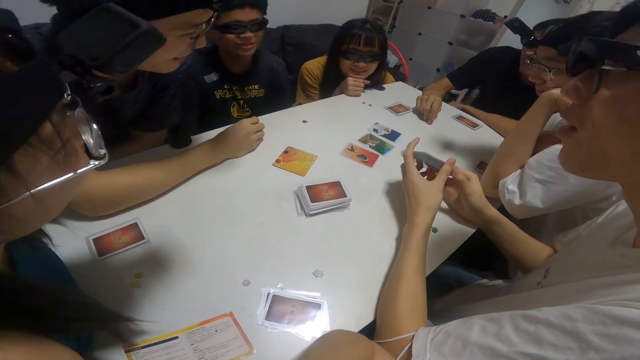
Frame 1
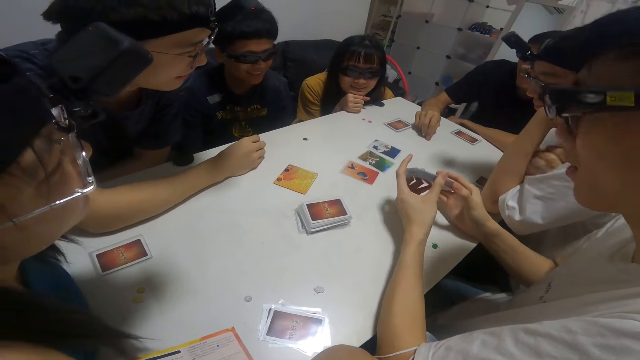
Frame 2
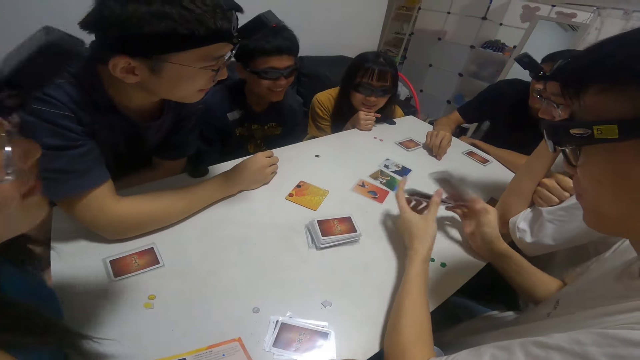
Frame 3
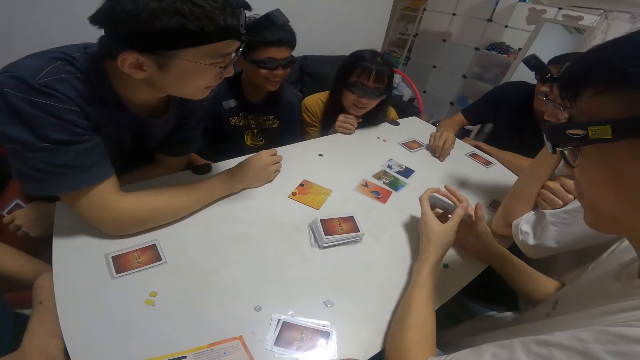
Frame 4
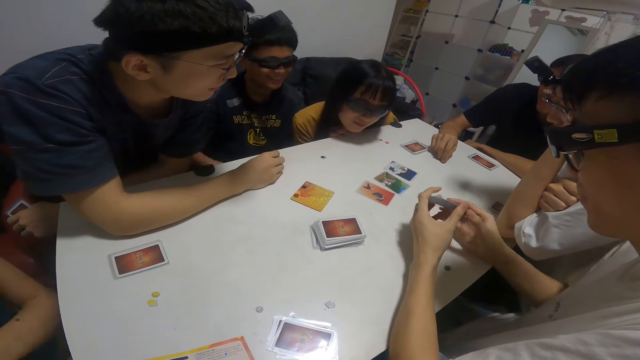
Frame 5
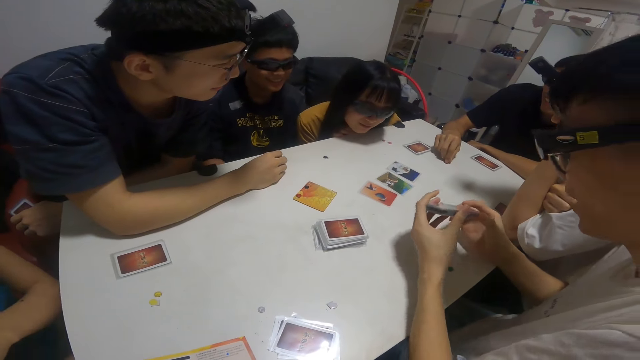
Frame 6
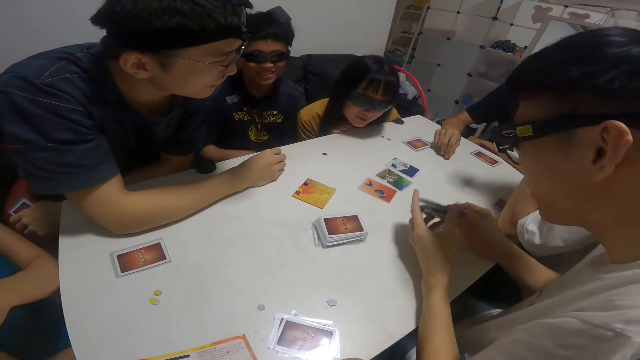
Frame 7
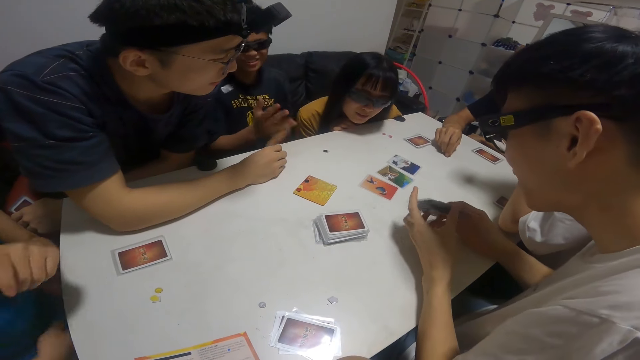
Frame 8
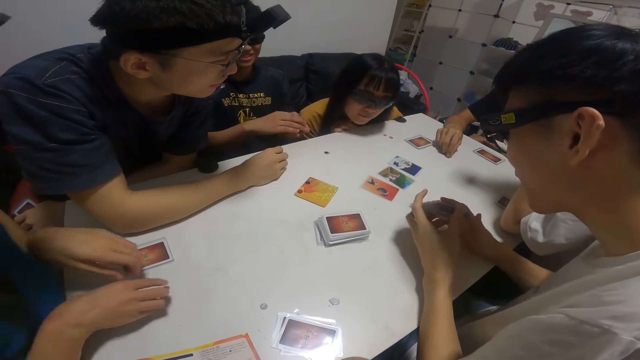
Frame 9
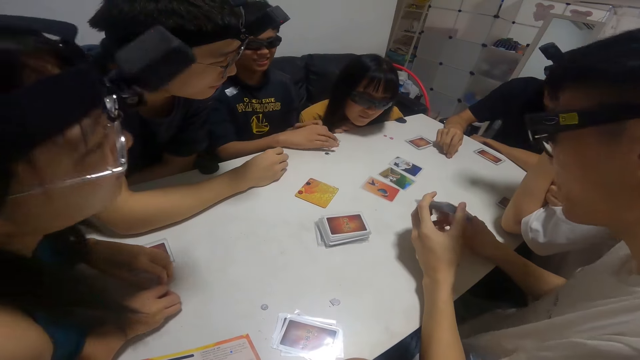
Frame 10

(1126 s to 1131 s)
A woman talks to a man.

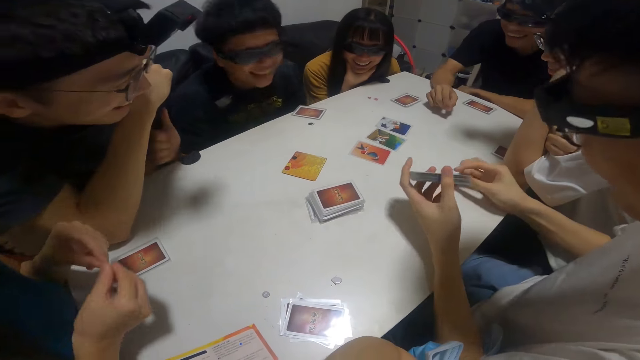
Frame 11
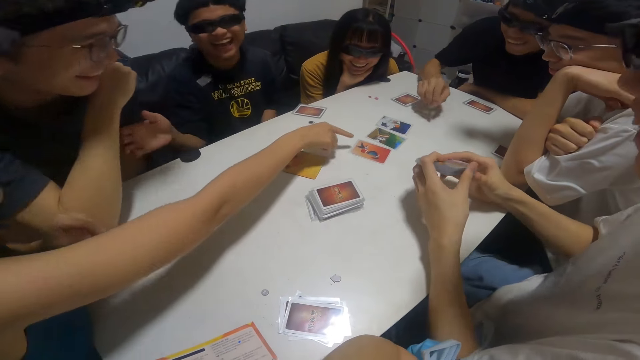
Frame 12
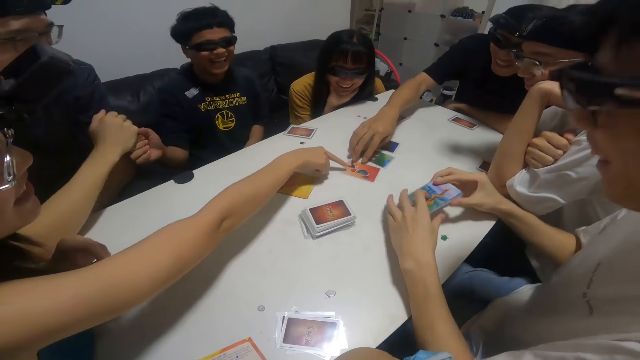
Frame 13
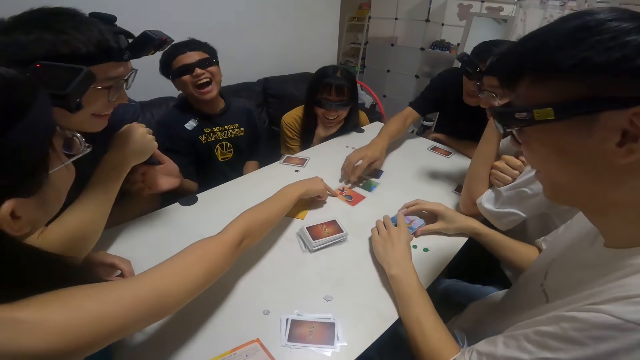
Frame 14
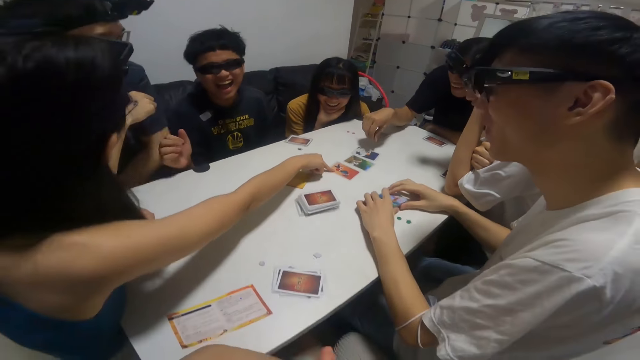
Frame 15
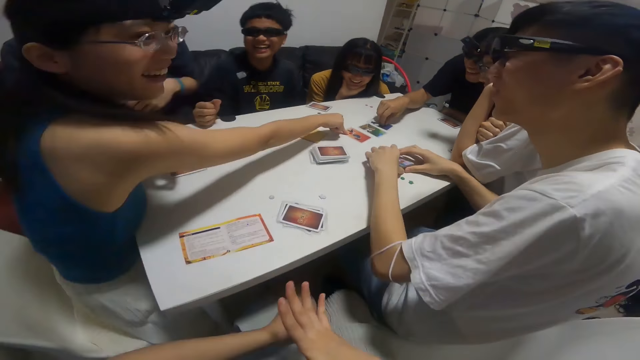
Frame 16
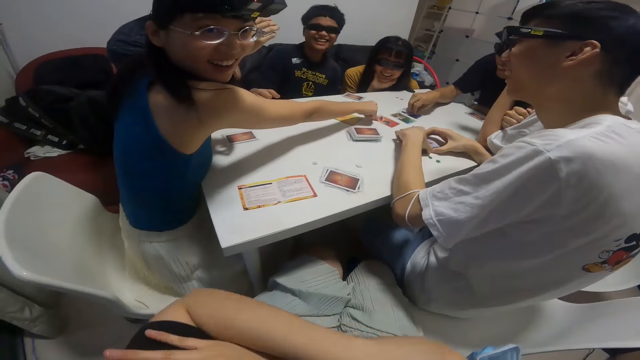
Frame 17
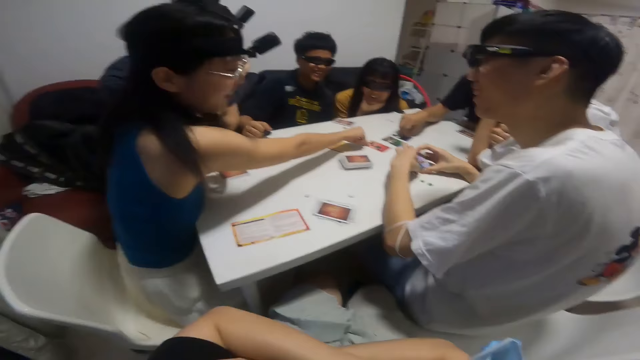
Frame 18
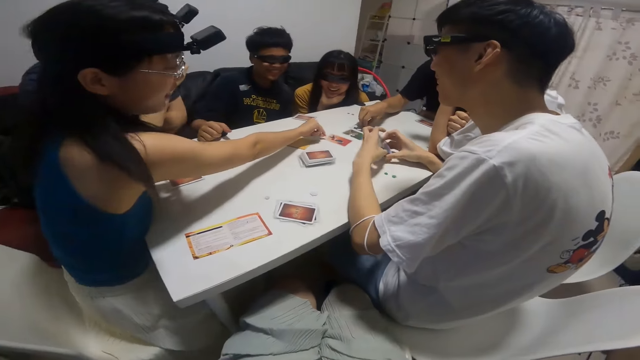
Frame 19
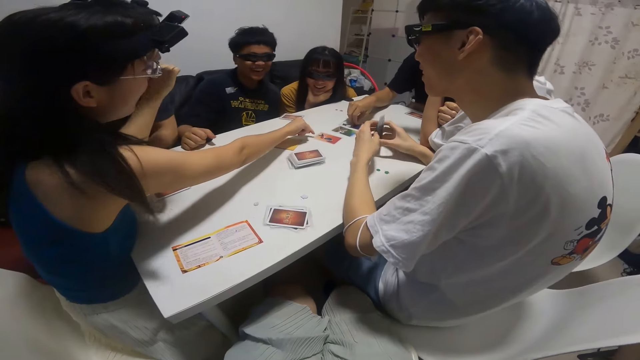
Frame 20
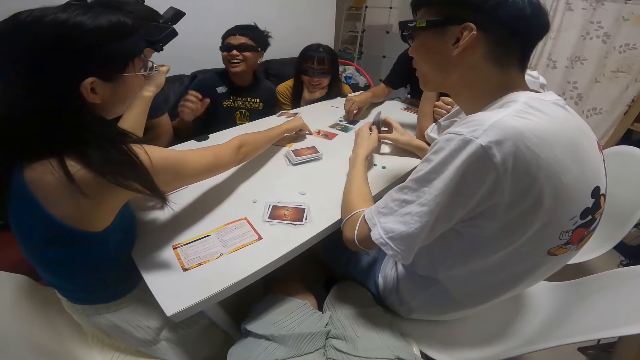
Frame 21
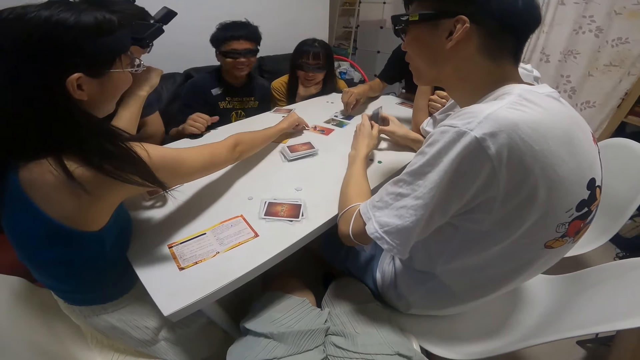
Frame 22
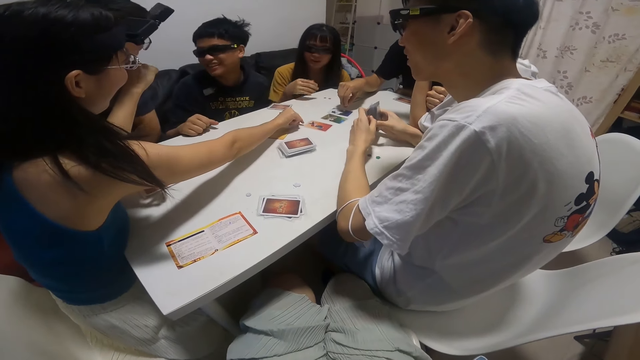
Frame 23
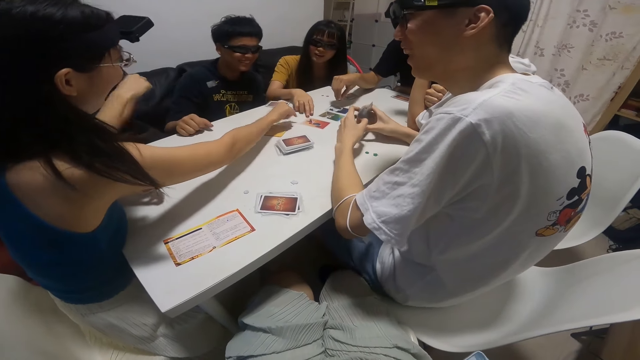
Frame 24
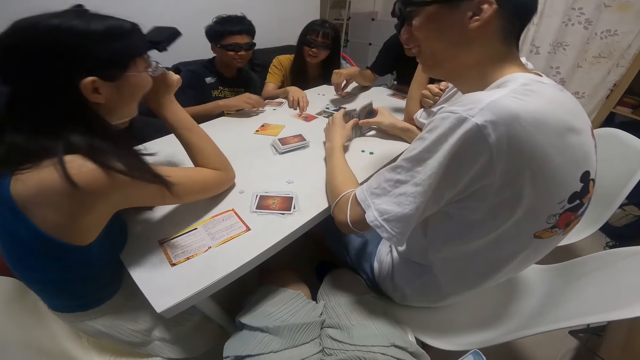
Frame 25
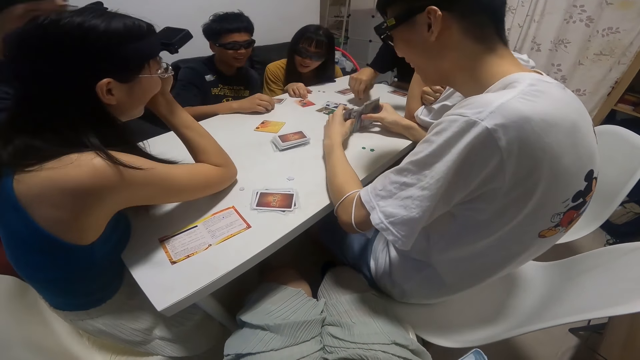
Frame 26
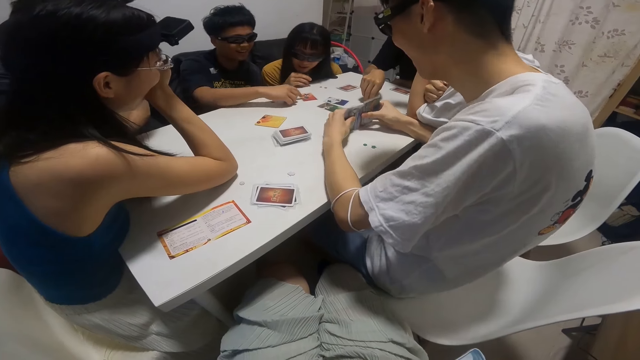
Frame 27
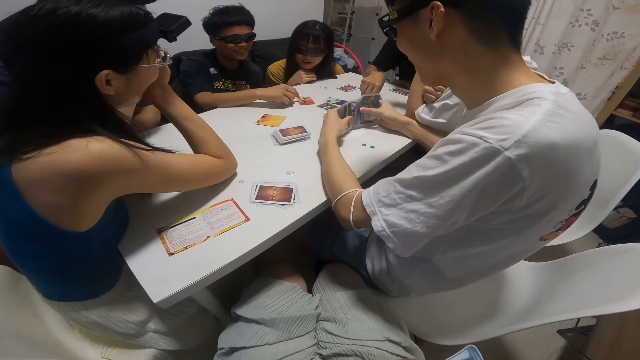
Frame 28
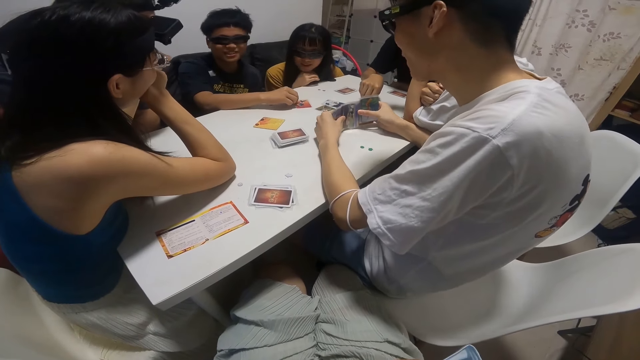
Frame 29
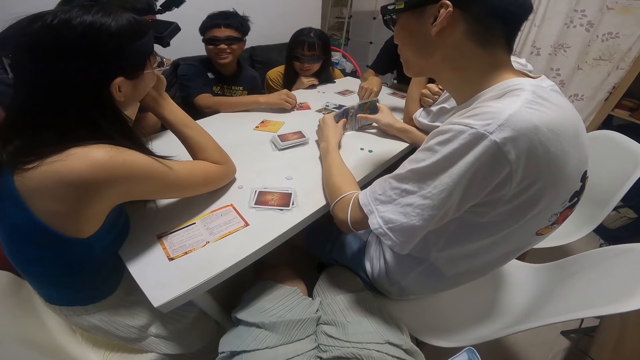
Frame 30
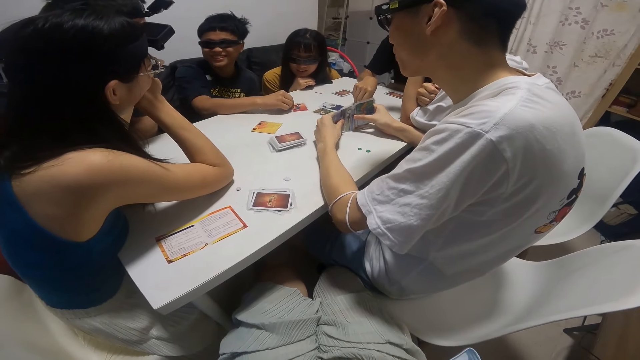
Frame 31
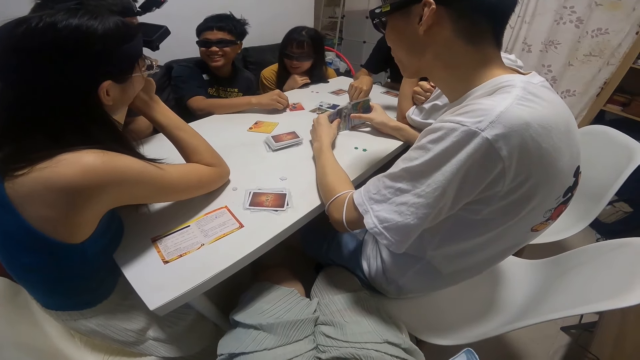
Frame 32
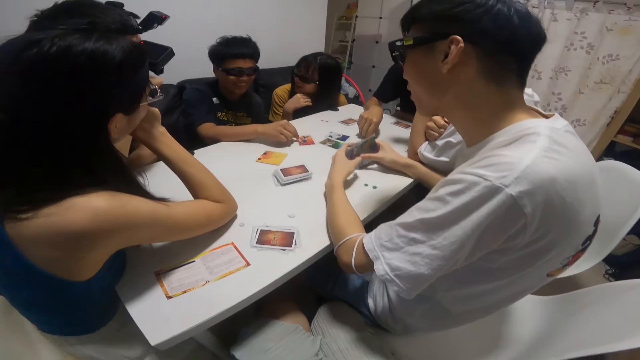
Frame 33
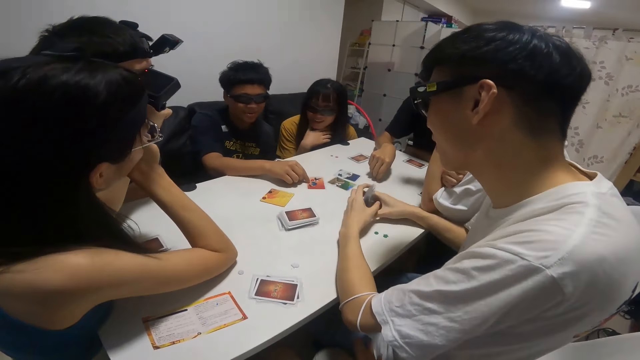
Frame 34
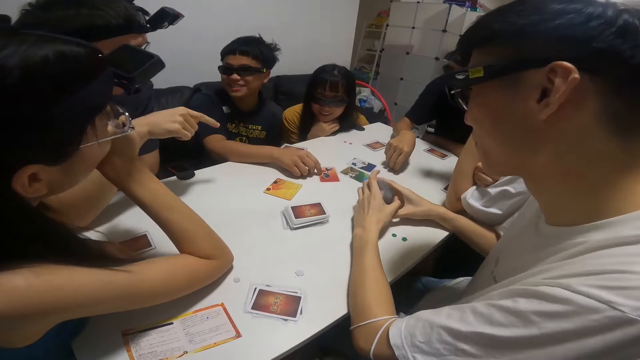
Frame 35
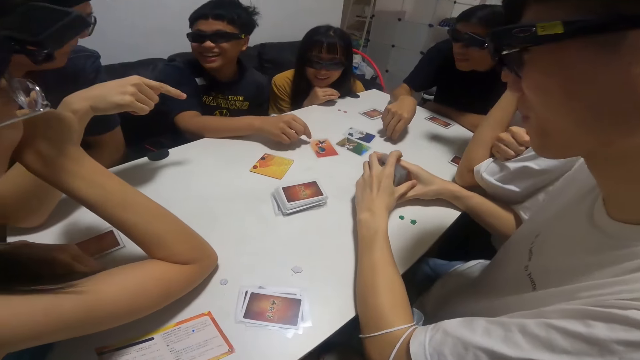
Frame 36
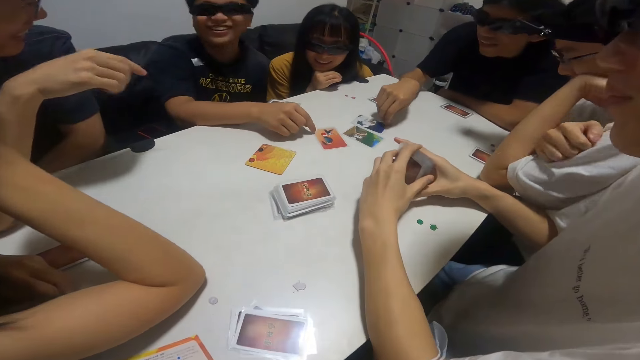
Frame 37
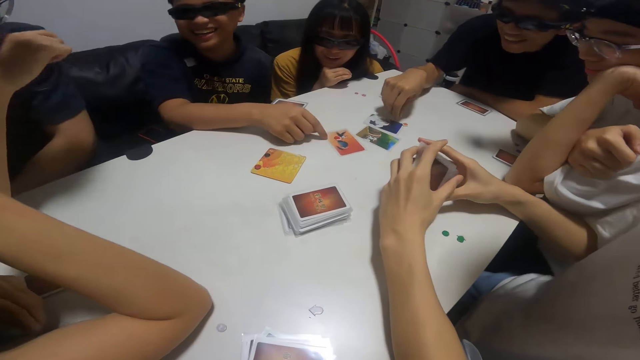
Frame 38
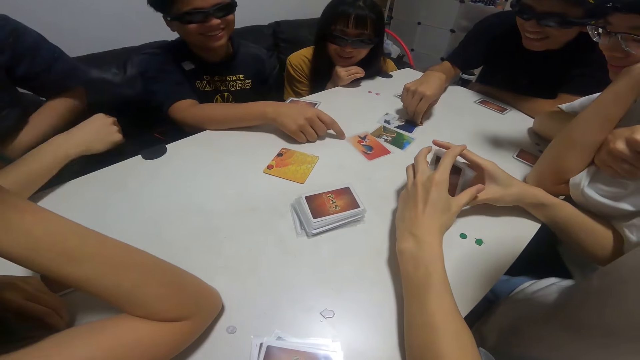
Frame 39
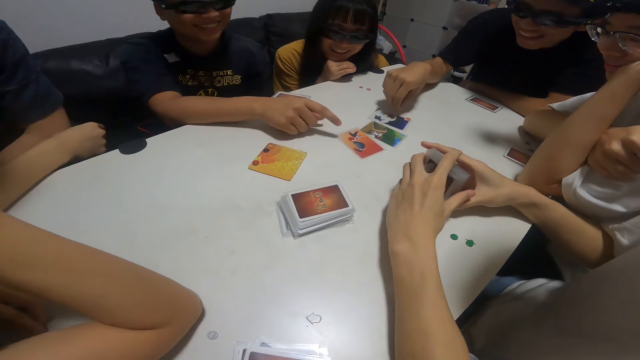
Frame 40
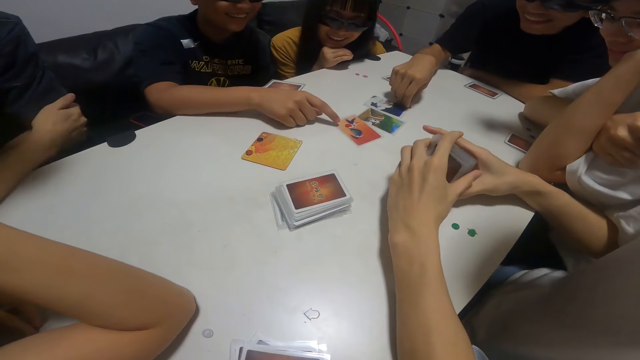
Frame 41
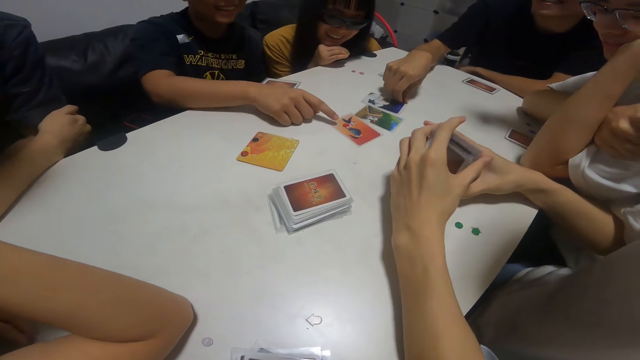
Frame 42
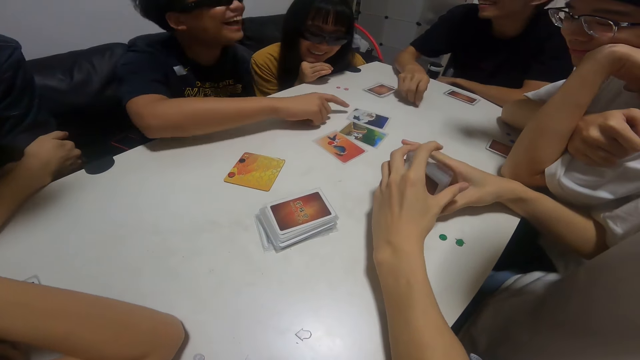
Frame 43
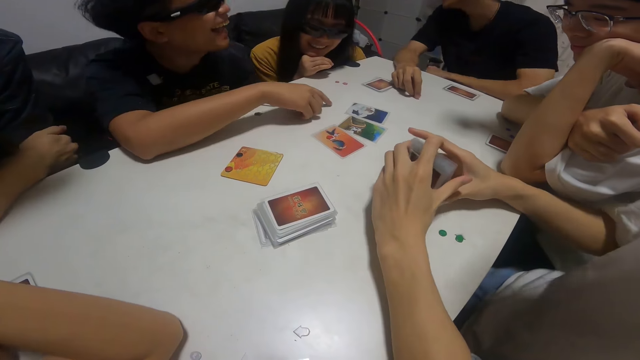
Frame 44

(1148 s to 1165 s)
A lady points to the cards on the table with her right hand. A woman and a man touch the cards. Another lady points to the cards on the table with her right hand. The camera wearer folds his hands. Another man talks. The woman touches the cards. A girl grabs a card from the table with her right hand. A boy interacts with a man. The man who talks points at the cards. The first man touches the cards.
